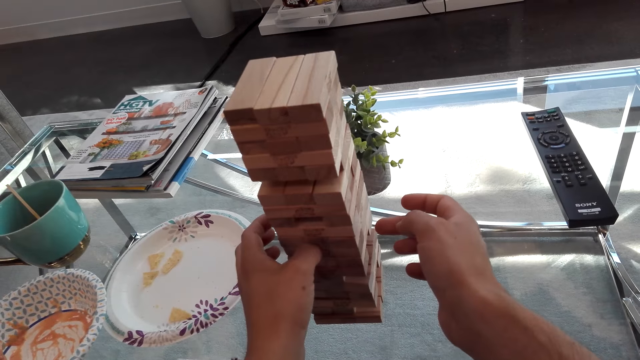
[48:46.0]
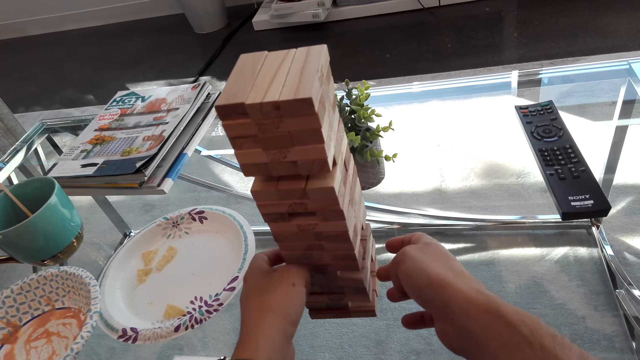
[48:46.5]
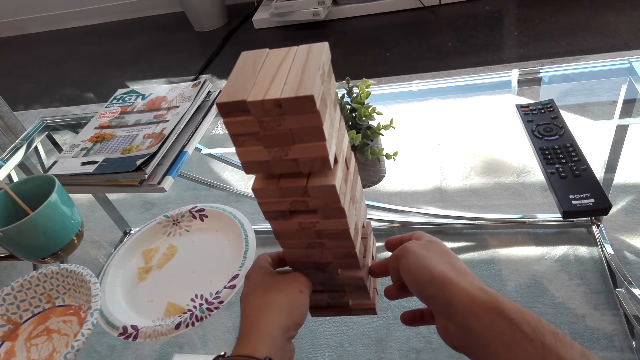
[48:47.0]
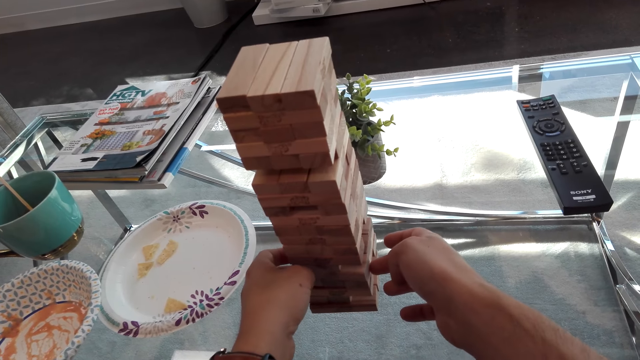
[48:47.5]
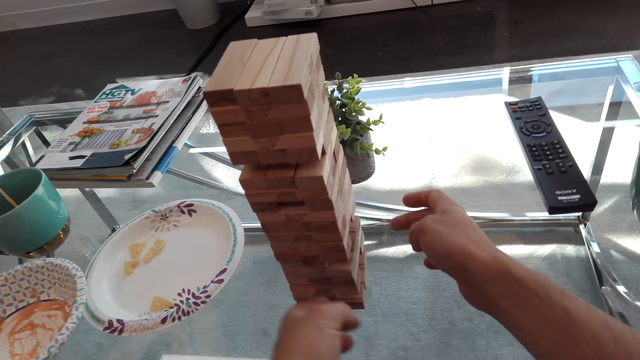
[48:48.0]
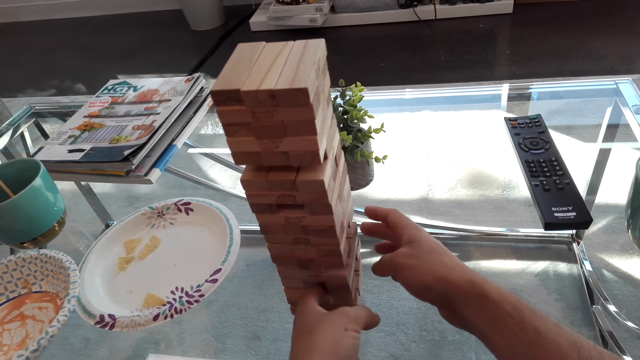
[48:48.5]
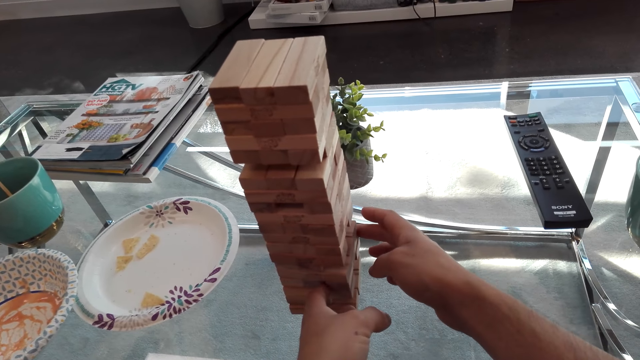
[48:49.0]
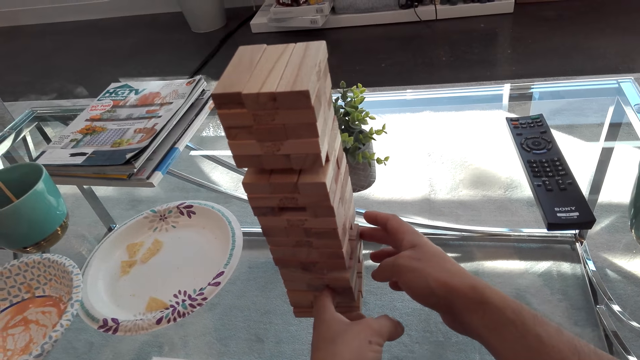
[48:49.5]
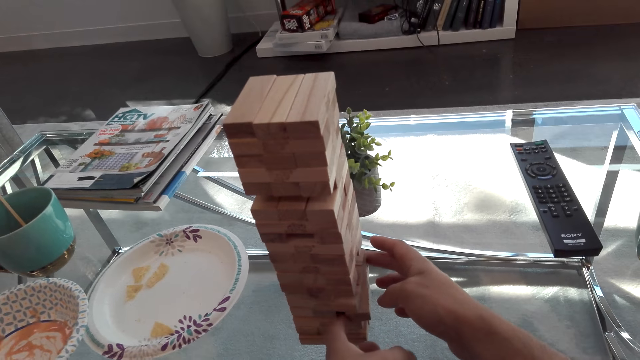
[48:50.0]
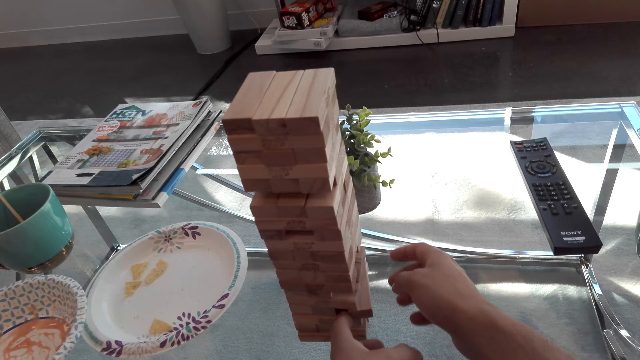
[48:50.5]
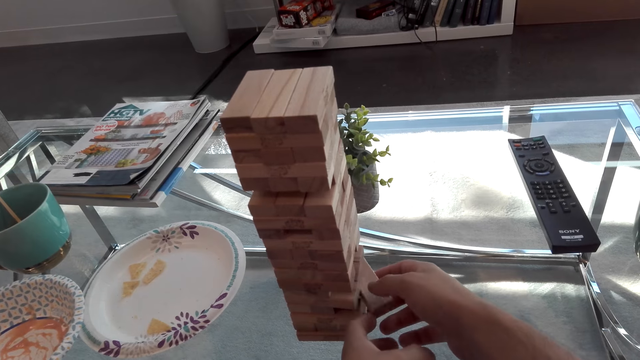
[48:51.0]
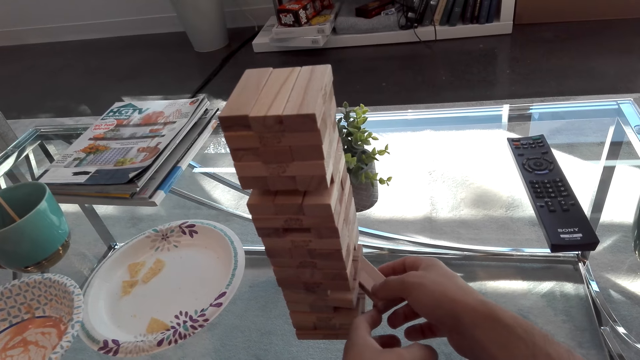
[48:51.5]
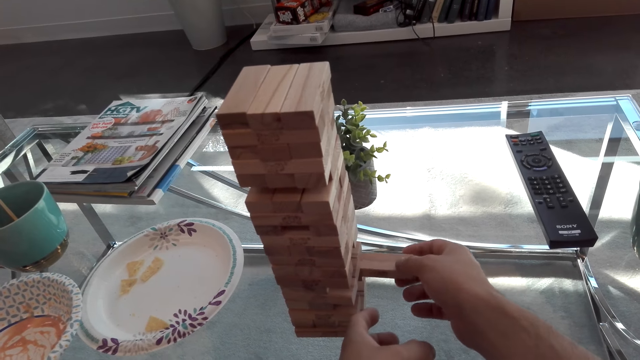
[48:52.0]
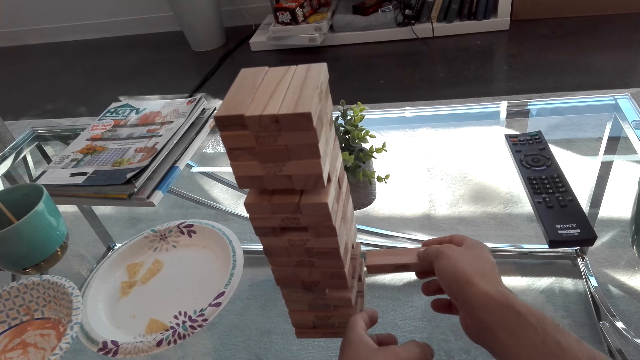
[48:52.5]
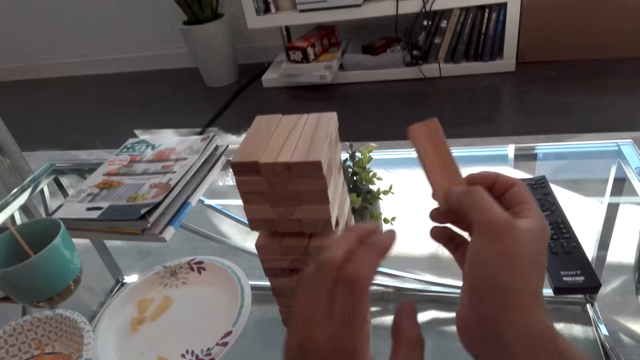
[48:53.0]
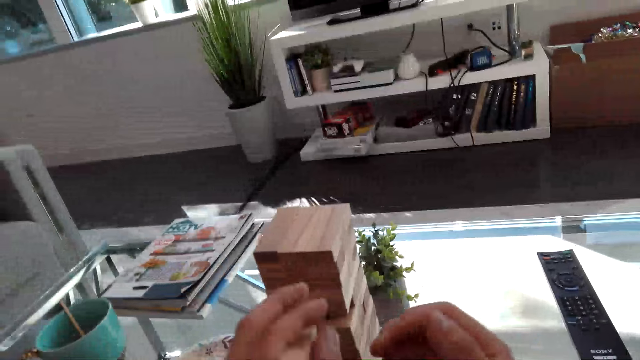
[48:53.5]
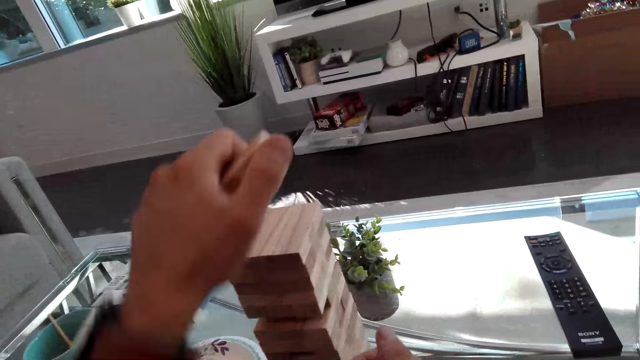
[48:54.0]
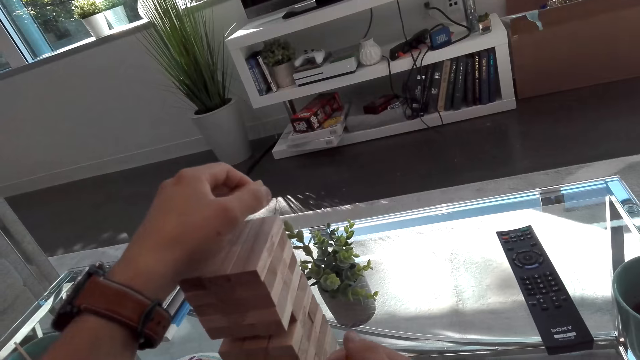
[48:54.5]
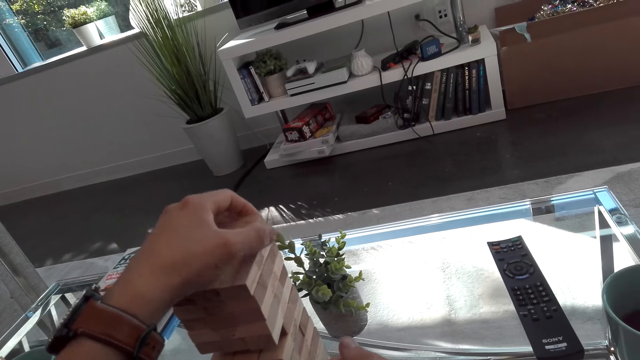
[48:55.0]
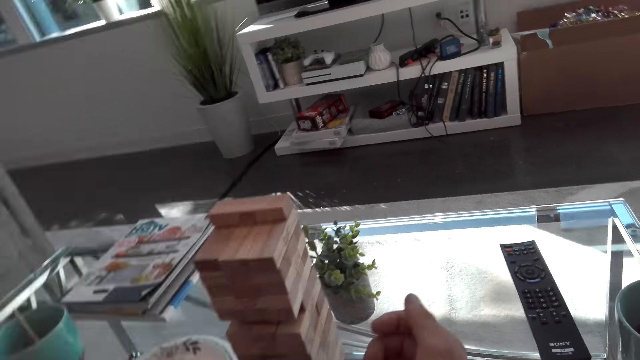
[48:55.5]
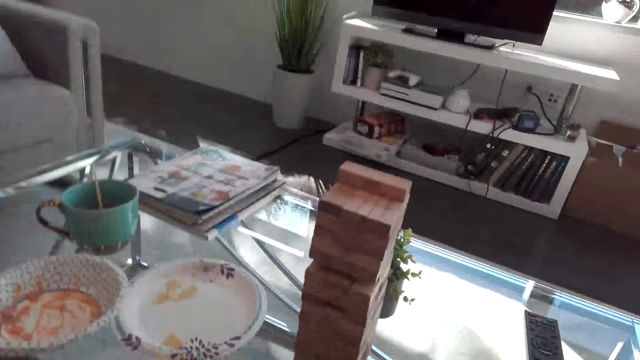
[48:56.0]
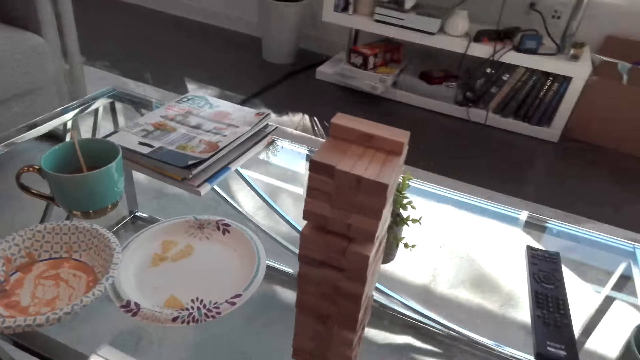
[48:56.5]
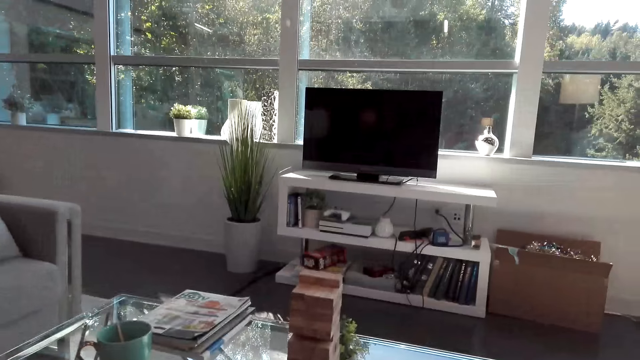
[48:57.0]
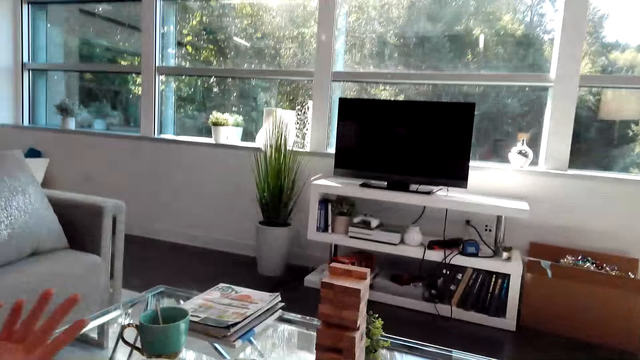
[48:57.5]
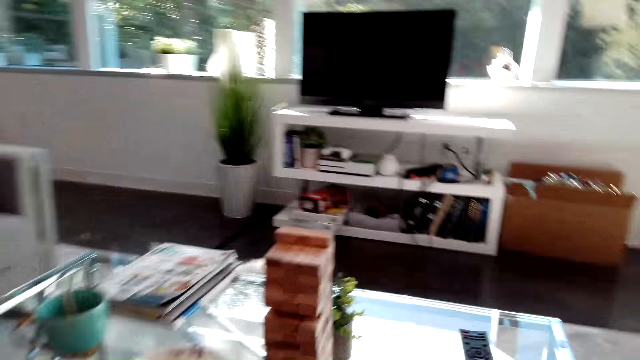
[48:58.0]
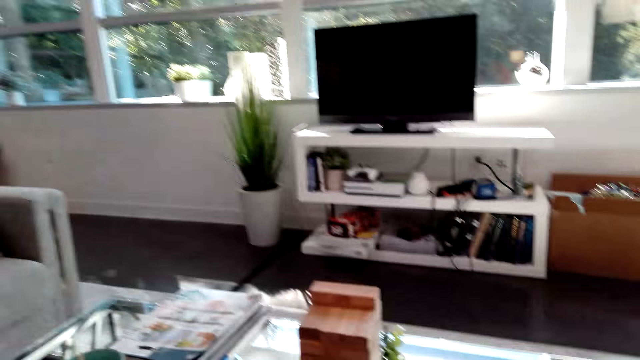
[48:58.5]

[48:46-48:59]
The camera wearer removes the piece of puzzle. They hold the piece of puzzle. They put the piece of puzzle on top of the puzzles. They play the jenga game. They look at the jenga game puzzles.

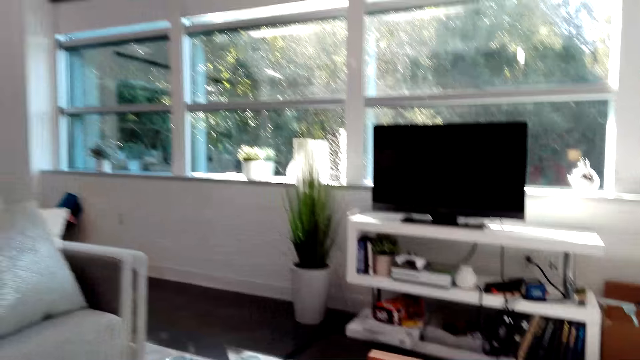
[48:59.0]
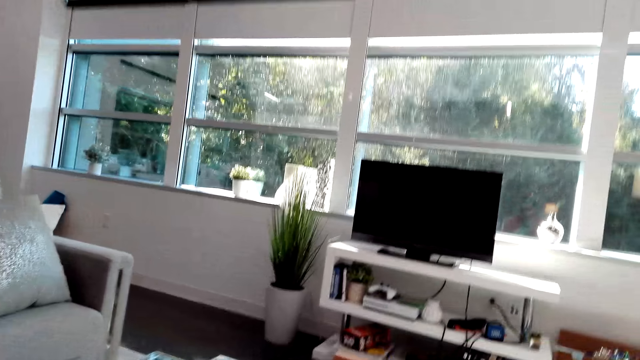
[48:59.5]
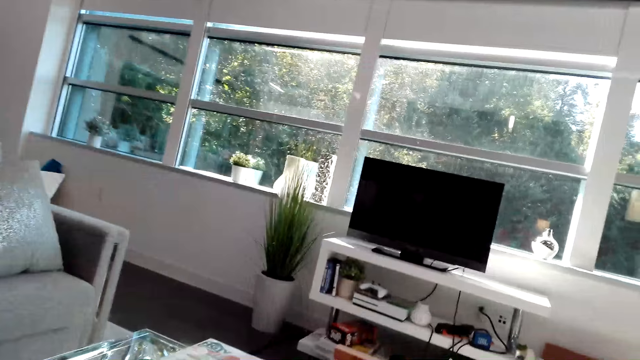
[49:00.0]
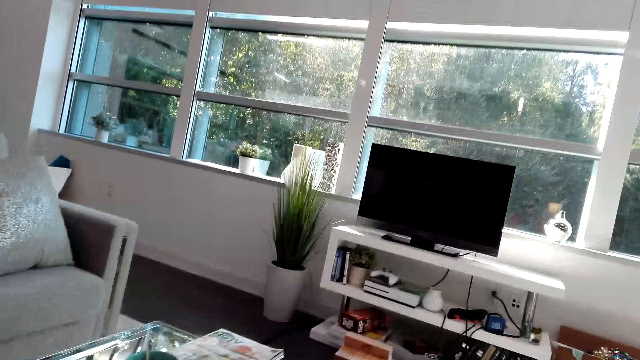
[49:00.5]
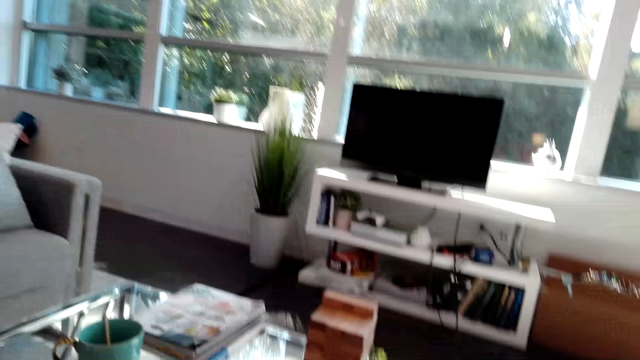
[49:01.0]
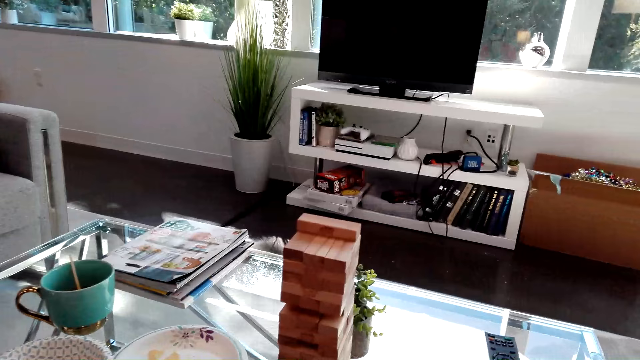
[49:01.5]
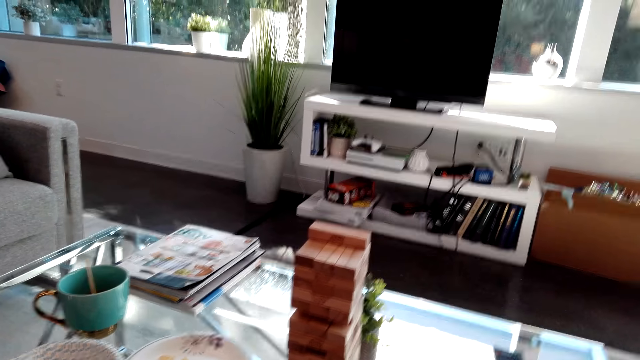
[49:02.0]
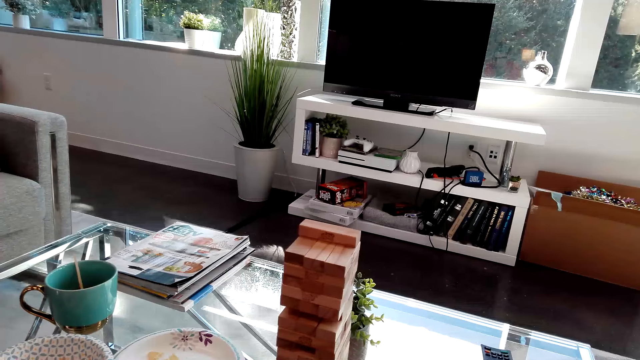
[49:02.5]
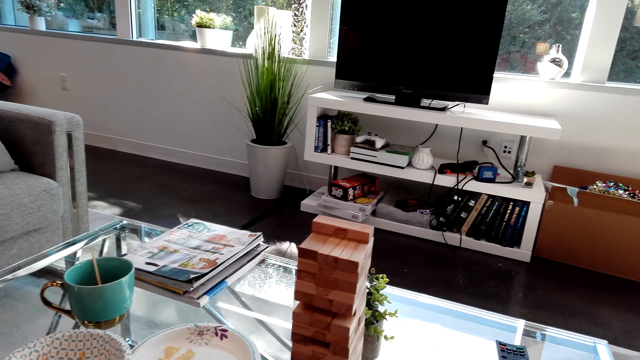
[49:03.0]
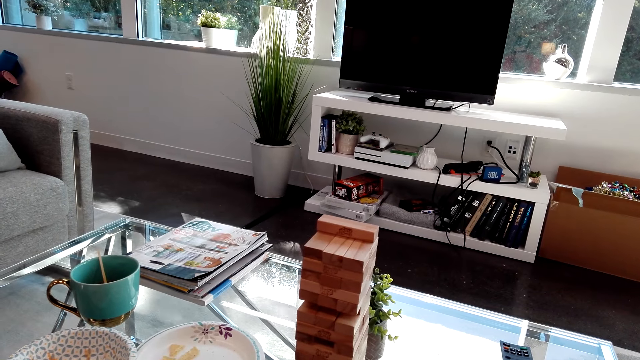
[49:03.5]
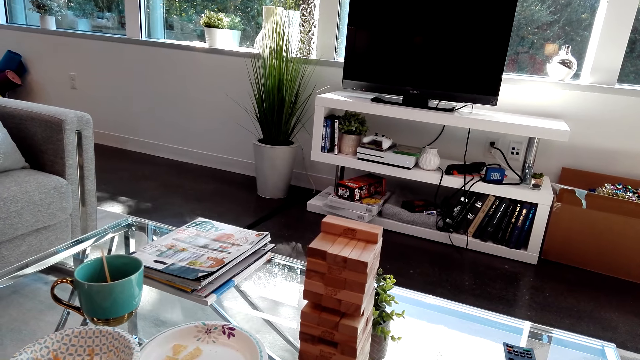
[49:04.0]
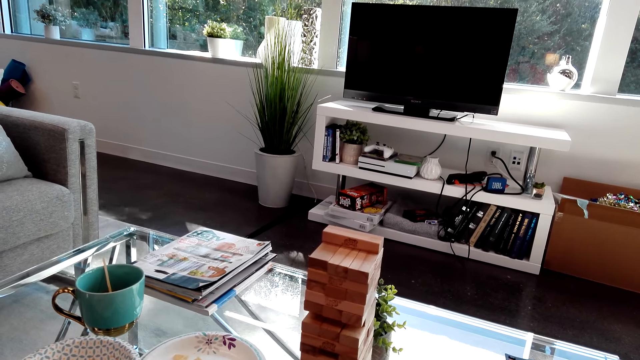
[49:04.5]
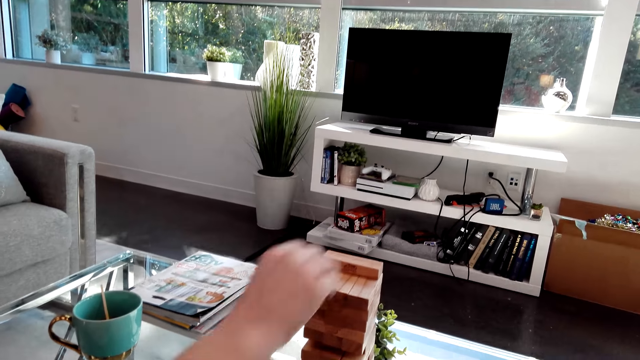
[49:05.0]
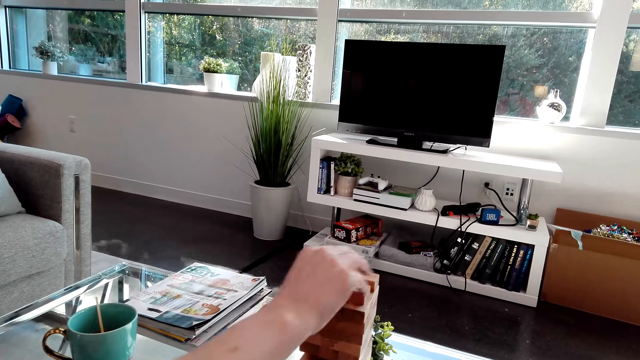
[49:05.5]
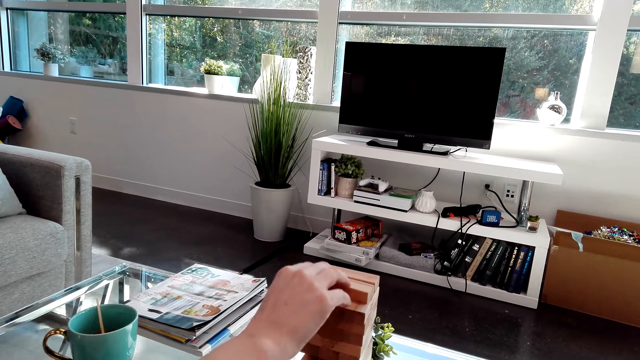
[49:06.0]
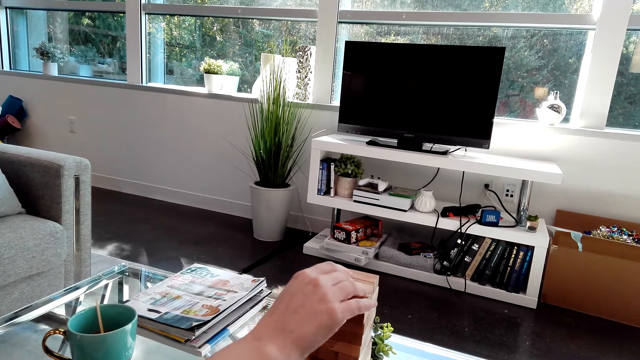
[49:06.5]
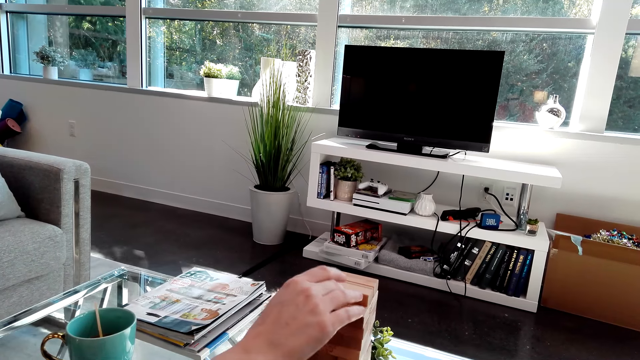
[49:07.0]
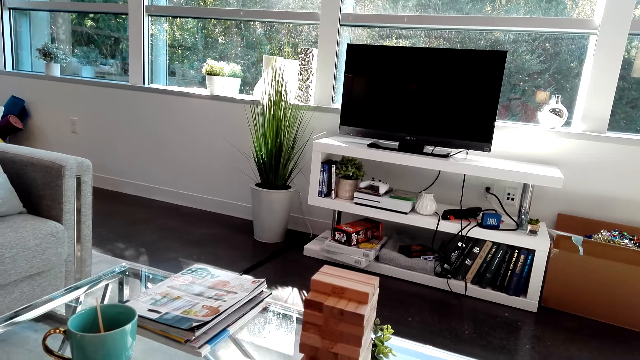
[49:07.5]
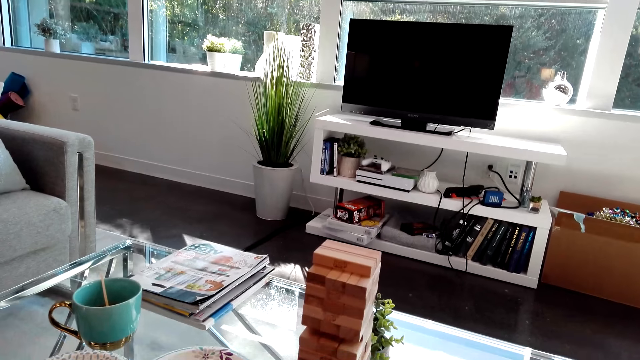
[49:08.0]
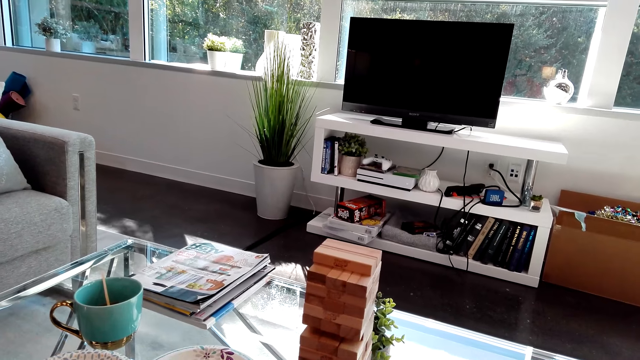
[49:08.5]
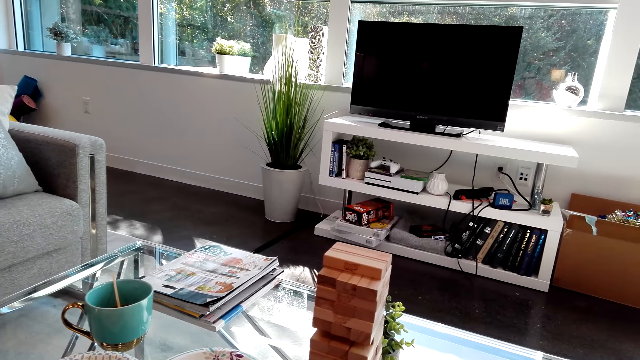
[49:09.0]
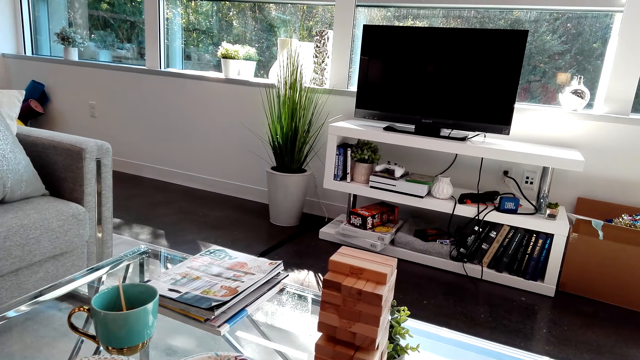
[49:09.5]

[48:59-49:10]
The camera wearer looks at the tv. They look at the jenga game puzzles. They look around. A woman puts the piece of puzzle on top of the puzzles. The woman plays the jenga game. The camera wearer looks at the jenga game puzzles.
